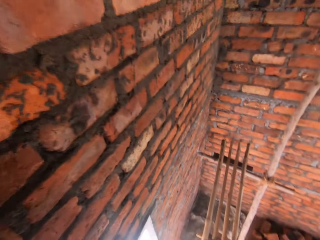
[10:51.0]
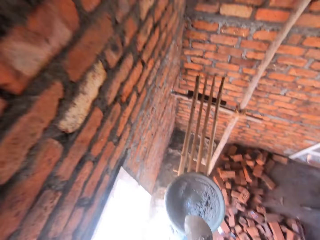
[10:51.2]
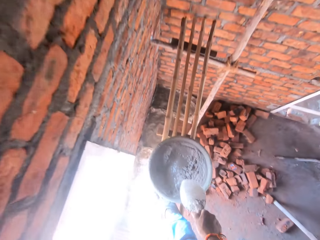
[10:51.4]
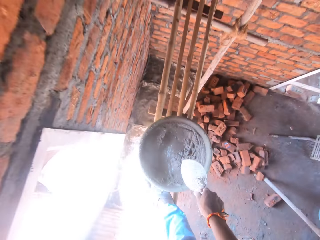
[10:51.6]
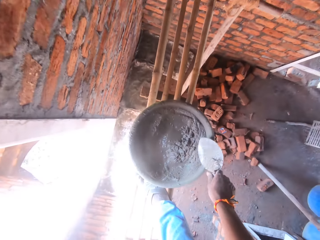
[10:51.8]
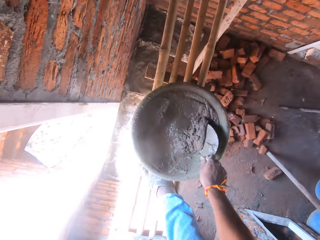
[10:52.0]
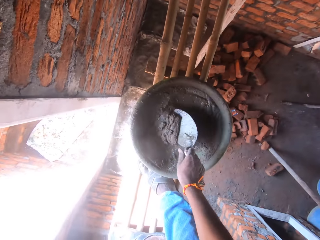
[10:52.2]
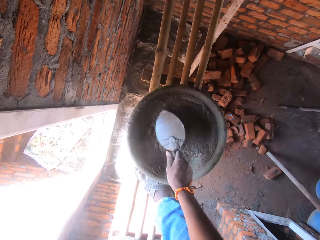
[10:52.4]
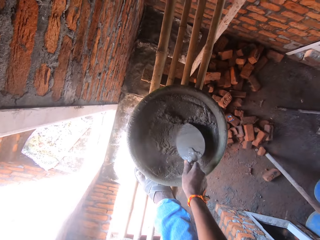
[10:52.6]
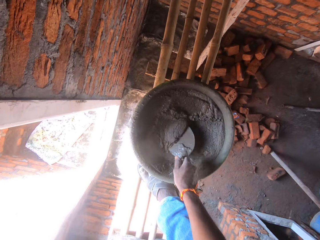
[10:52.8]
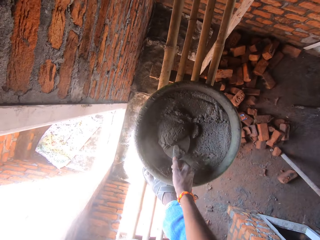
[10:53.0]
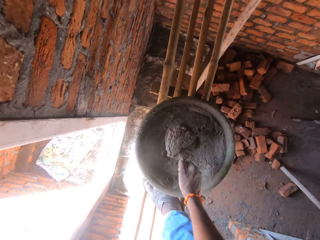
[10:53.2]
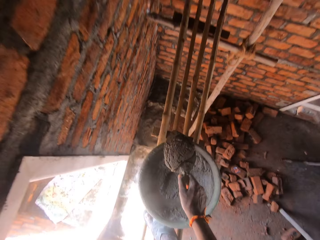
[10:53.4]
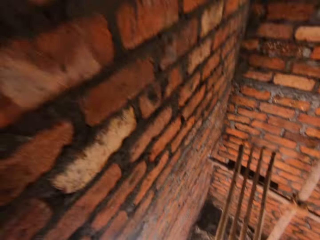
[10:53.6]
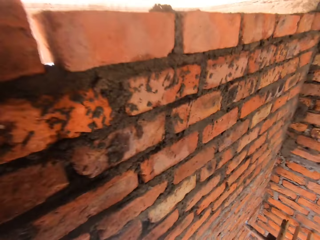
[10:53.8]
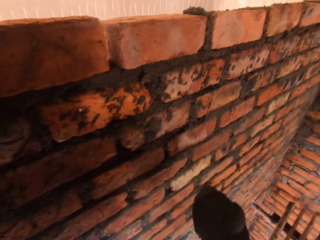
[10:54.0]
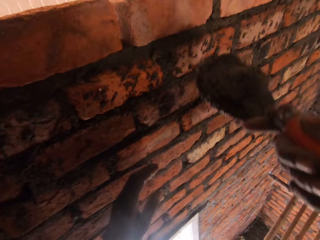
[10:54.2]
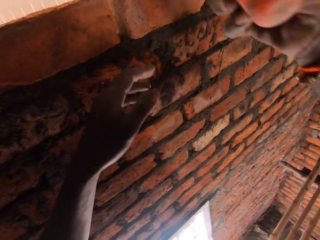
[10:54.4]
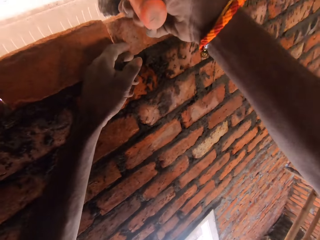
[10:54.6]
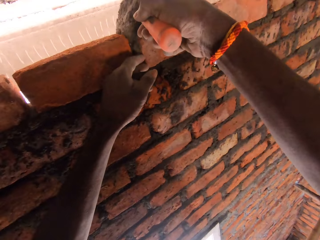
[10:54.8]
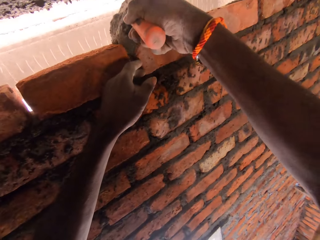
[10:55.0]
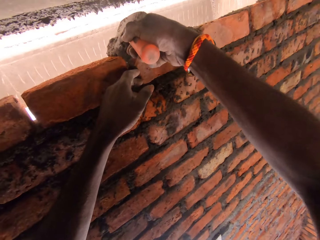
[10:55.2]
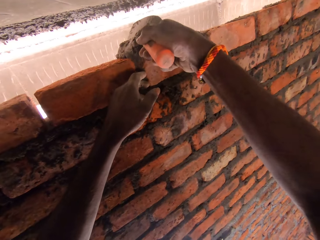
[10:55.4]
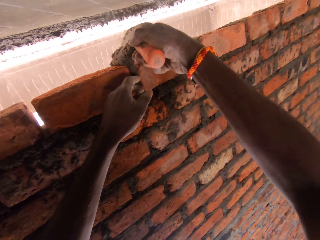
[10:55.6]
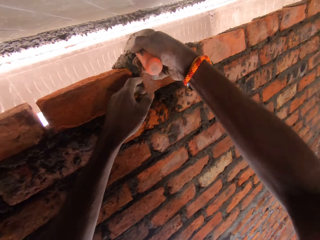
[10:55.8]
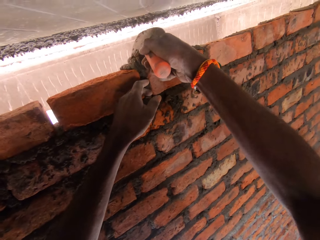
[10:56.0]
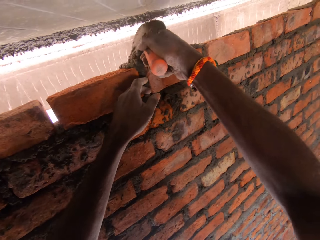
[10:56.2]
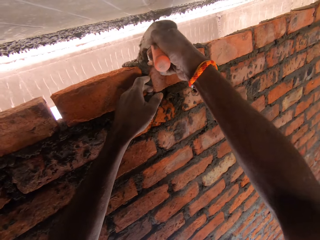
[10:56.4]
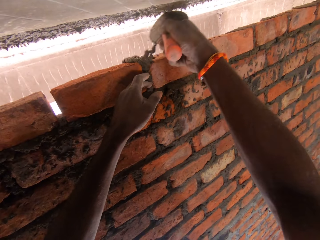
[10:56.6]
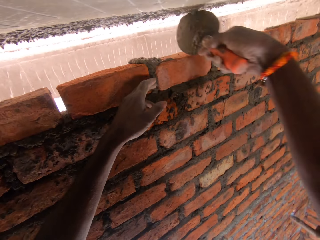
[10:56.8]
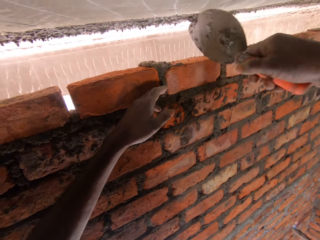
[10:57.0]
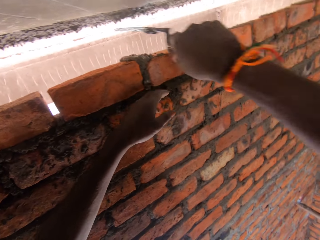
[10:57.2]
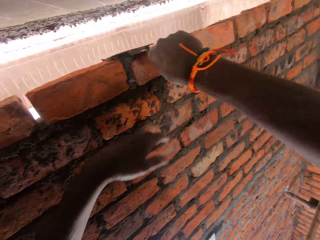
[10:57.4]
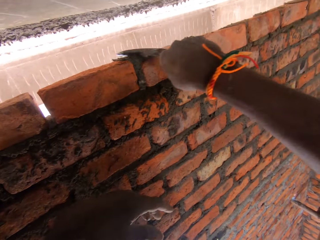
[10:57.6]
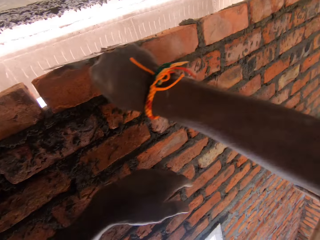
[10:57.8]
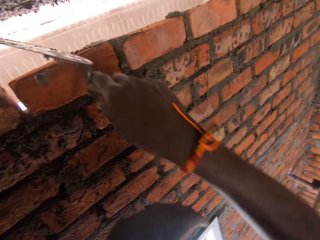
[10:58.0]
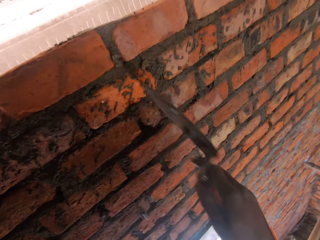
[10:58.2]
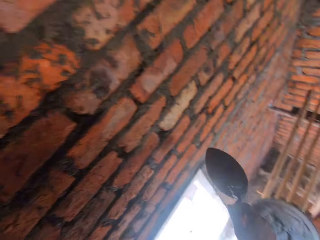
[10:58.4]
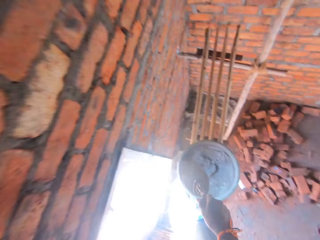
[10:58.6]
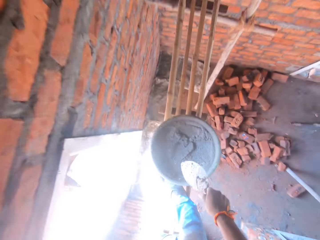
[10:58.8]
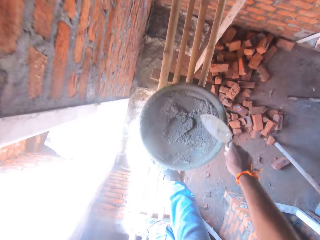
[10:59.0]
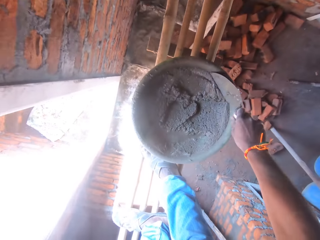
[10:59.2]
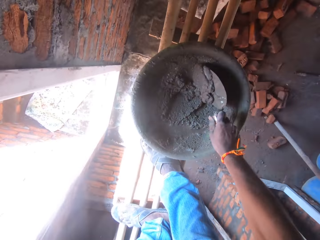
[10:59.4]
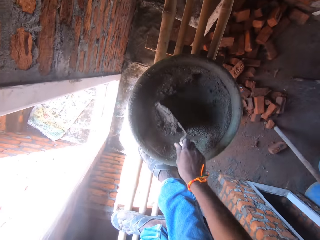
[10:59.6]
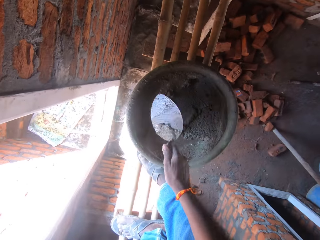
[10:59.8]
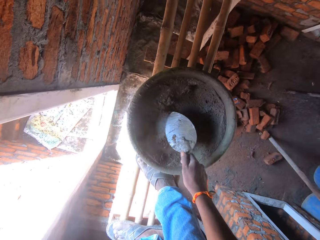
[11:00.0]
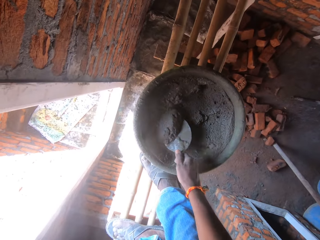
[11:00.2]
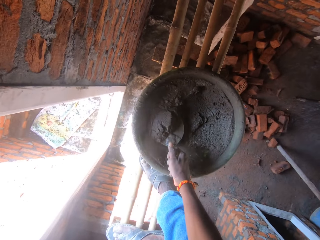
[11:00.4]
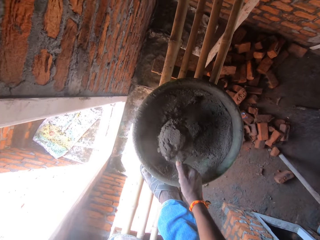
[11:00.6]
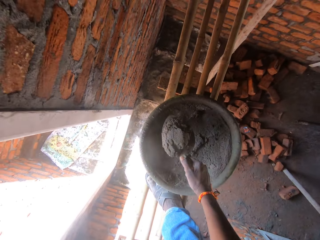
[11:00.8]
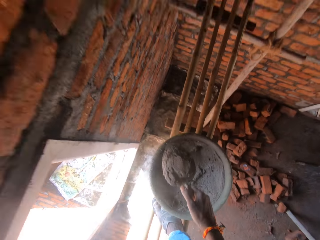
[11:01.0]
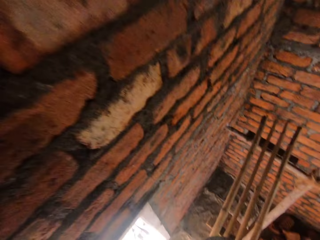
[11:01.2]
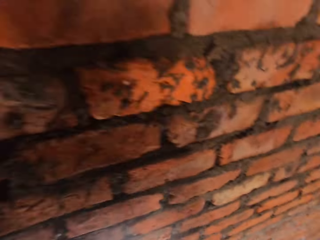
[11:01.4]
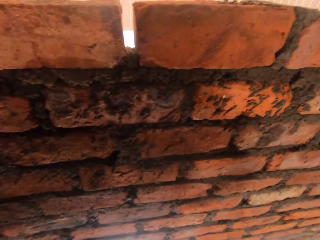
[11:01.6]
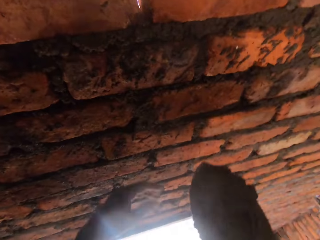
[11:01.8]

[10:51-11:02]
The camera wearer mixes the mortar or concrete with a trowel. They touch the concrete. They scoop the mortar with the trowel. They put the mortar in the joint with the trowel. They press the mortar with the trowel. They spread the concrete. They mix the mortar with the trowel. They touch the concrete. They scoop the mortar with the trowel.

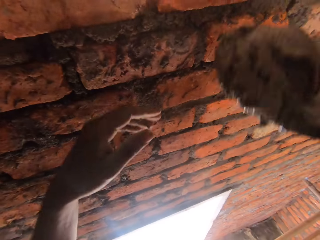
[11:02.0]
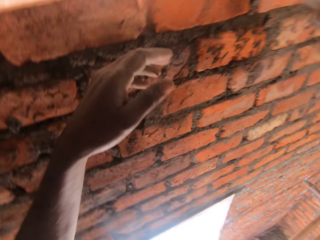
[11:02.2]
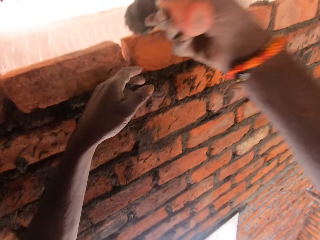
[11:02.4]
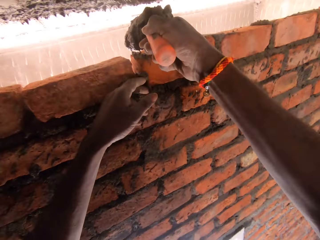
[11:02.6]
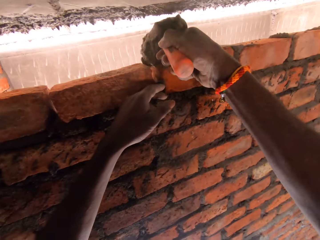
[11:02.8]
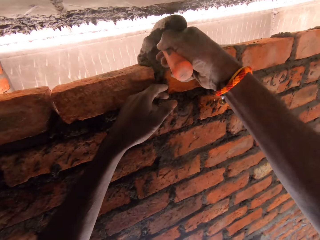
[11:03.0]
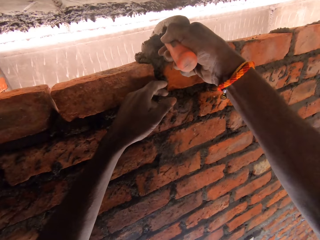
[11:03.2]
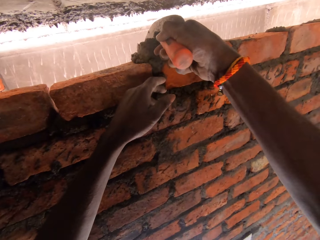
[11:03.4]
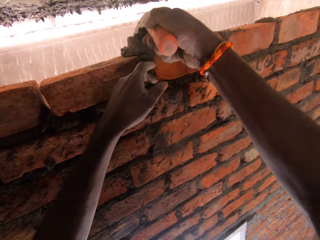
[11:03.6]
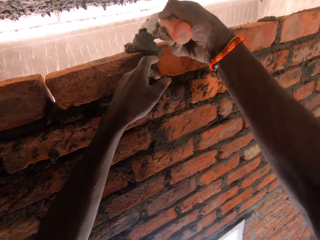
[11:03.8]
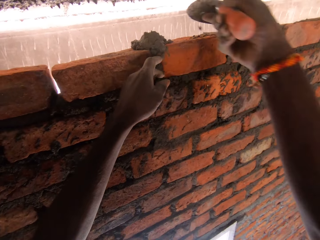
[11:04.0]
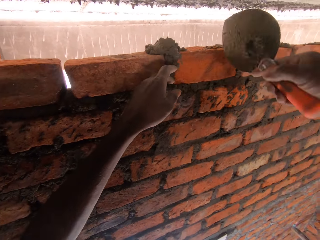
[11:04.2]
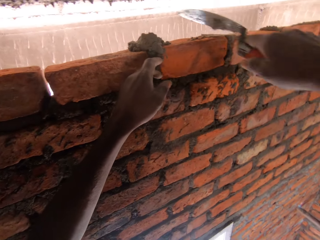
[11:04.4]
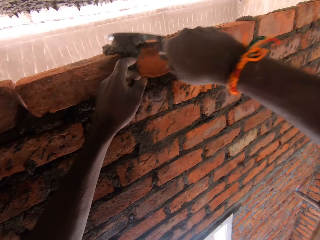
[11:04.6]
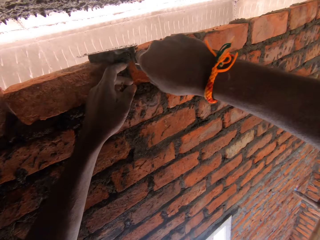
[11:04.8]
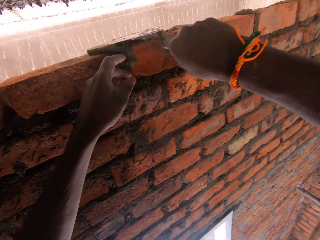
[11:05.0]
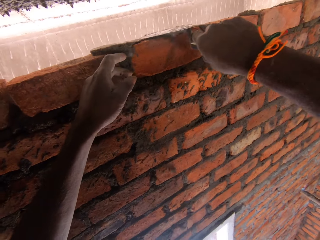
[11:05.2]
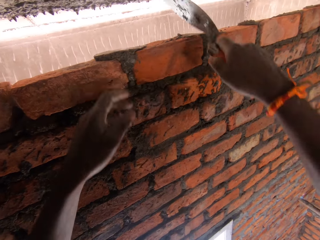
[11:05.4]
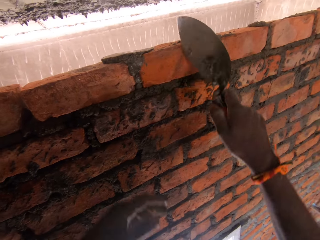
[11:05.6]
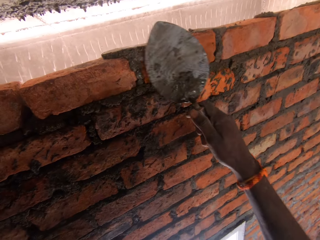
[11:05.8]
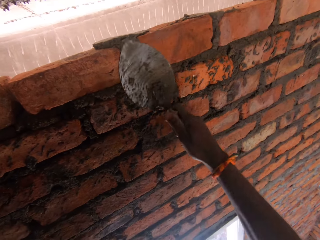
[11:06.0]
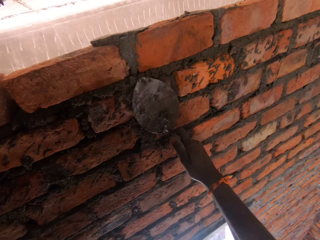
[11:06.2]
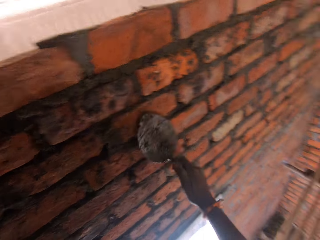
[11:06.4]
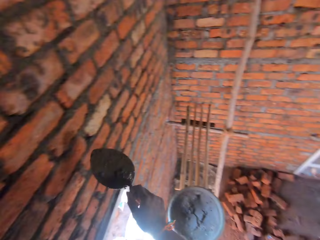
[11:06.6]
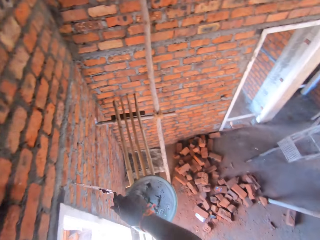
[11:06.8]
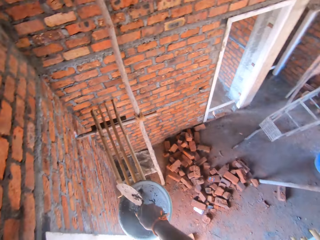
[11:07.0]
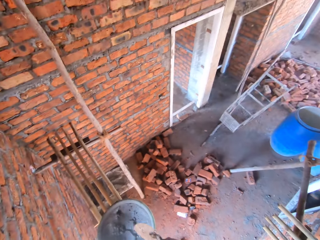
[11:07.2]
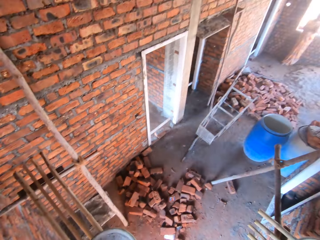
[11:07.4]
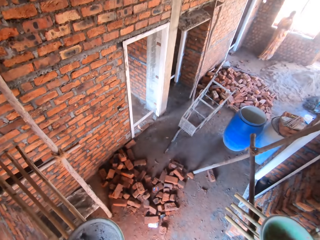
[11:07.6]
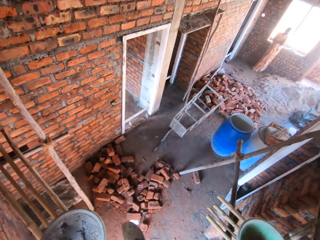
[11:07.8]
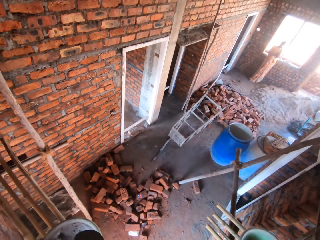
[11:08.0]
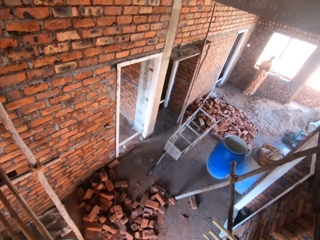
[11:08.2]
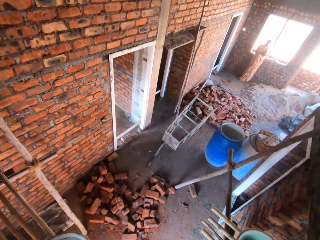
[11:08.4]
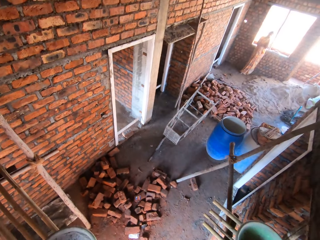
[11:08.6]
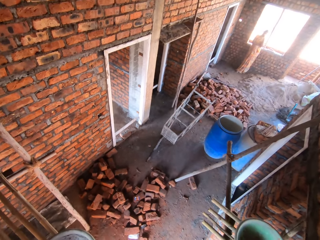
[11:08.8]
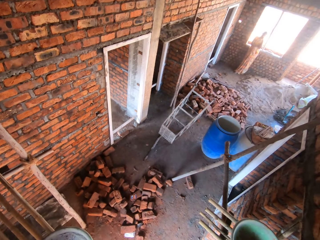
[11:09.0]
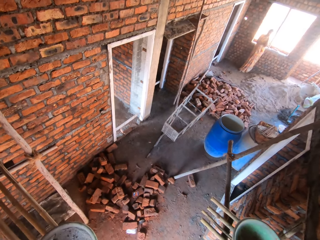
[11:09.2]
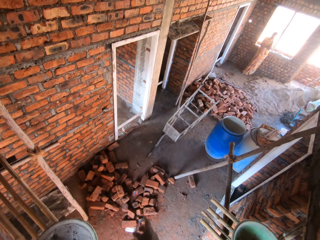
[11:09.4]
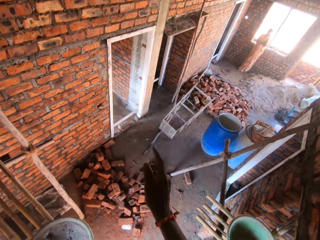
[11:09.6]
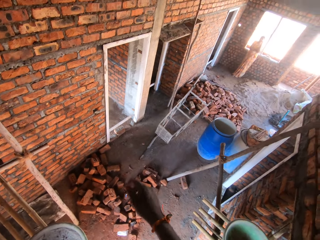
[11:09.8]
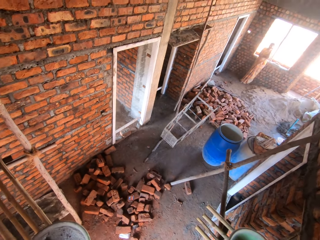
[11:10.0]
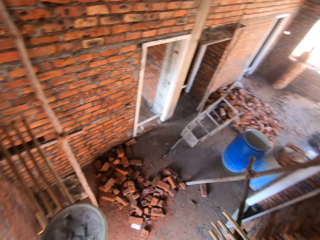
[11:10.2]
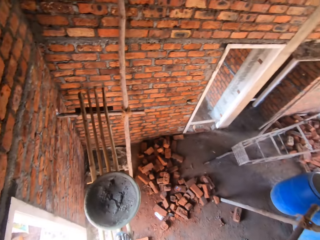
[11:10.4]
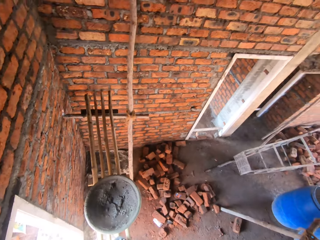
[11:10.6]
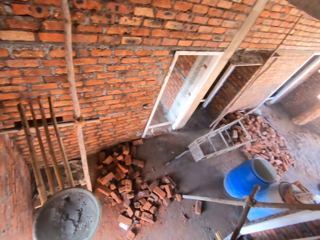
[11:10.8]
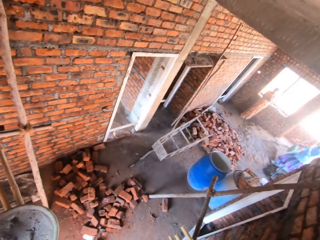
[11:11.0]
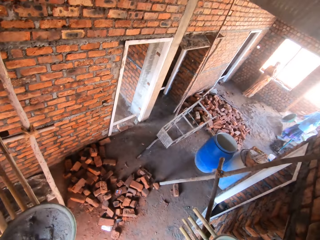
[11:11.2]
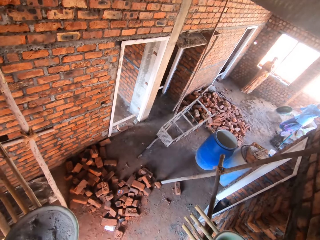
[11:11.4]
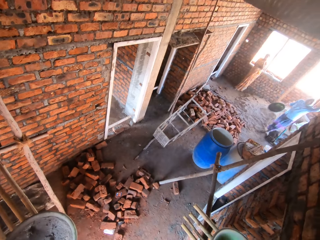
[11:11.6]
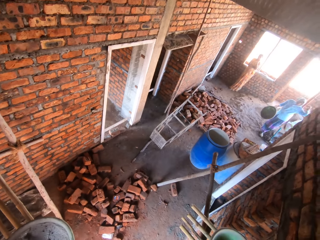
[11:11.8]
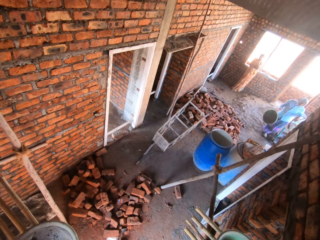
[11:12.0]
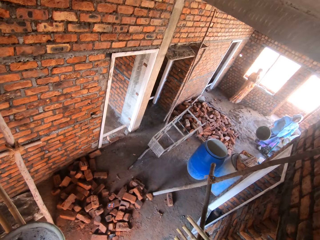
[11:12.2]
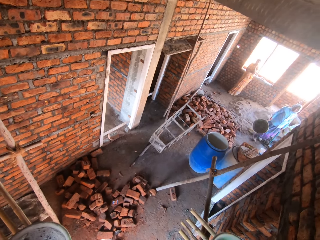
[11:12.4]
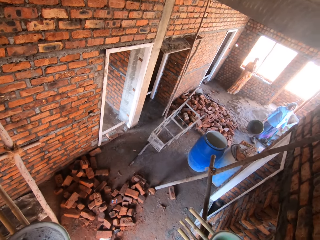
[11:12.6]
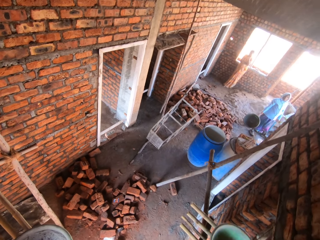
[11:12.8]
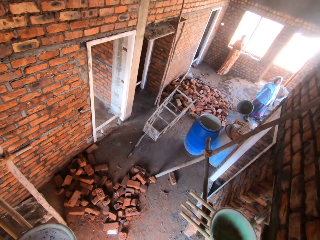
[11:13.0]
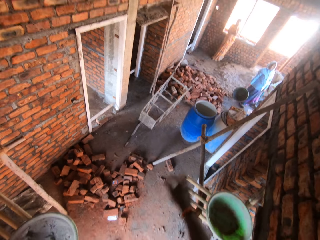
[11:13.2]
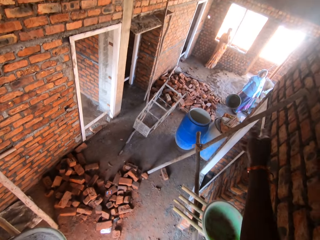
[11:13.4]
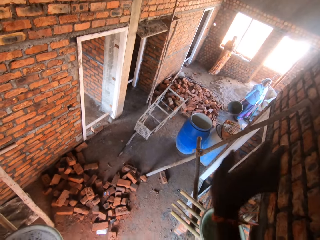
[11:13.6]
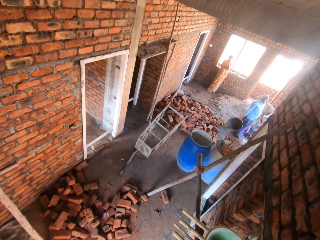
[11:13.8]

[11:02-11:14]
The camera wearer holds a brick, and puts the mortar or concrete in the joint with a trowel. They spread the concrete. They press the mortar with the trowel. They spread the concrete again. They talk to a woman. The camera wearer looks around. The woman moves around.
